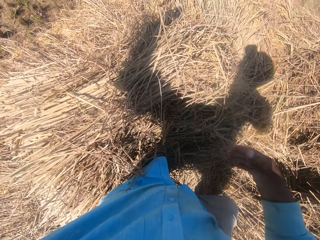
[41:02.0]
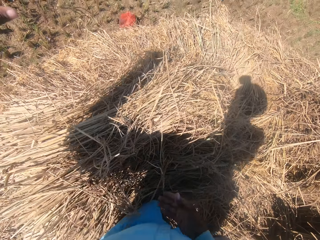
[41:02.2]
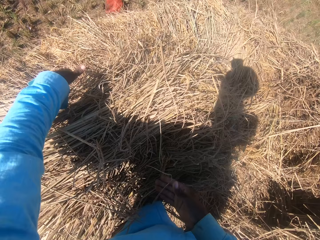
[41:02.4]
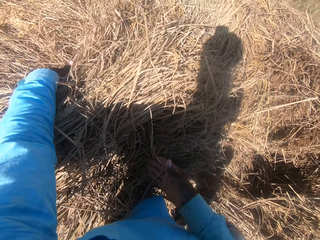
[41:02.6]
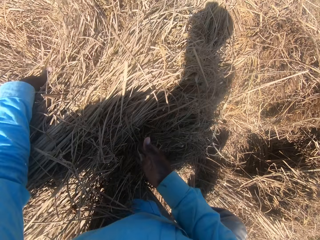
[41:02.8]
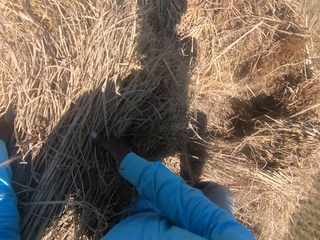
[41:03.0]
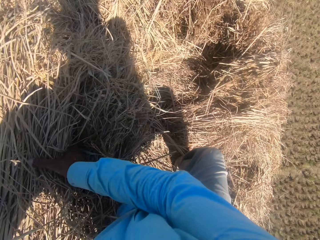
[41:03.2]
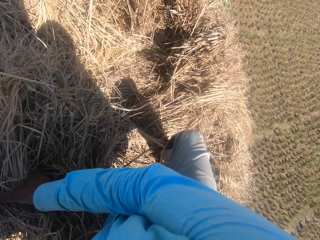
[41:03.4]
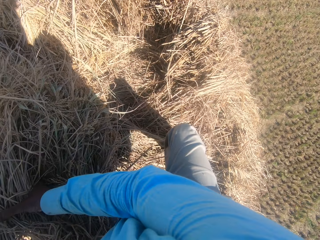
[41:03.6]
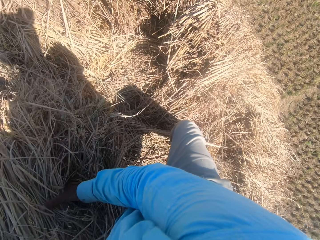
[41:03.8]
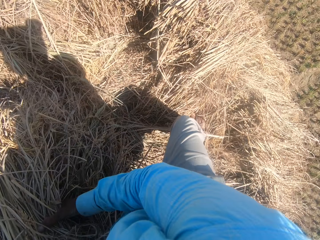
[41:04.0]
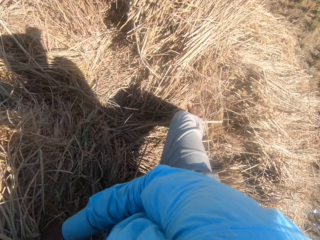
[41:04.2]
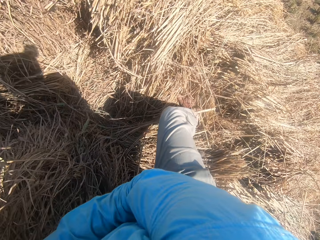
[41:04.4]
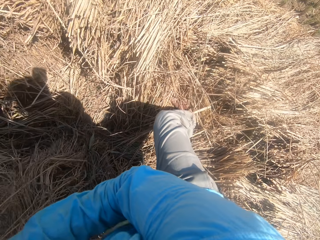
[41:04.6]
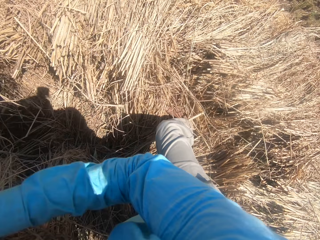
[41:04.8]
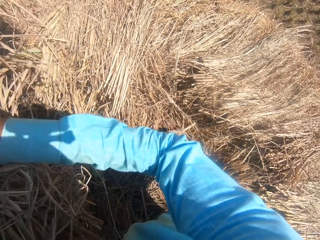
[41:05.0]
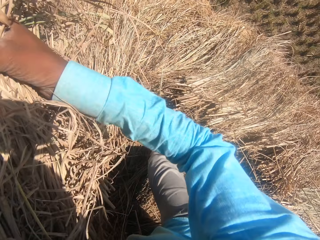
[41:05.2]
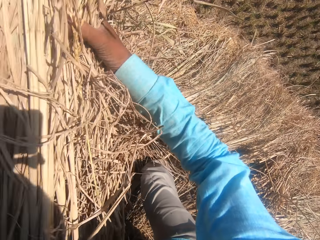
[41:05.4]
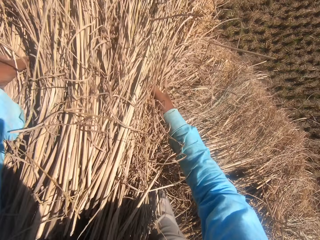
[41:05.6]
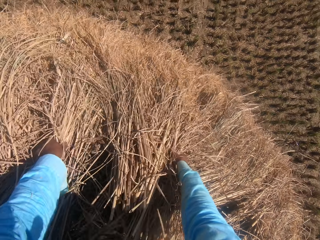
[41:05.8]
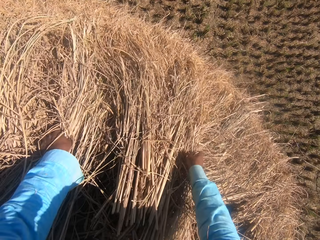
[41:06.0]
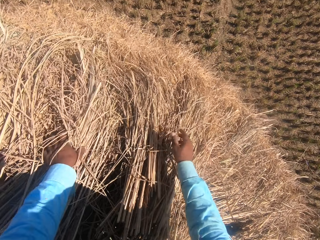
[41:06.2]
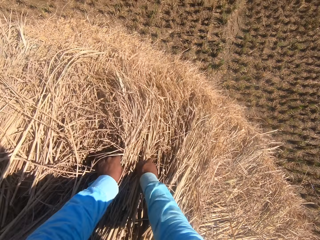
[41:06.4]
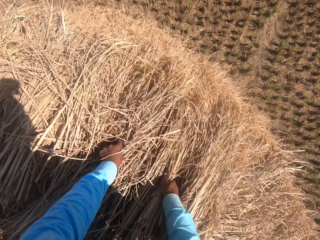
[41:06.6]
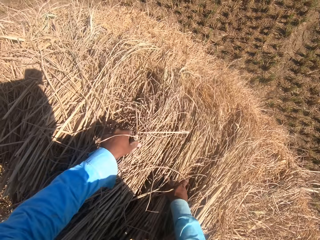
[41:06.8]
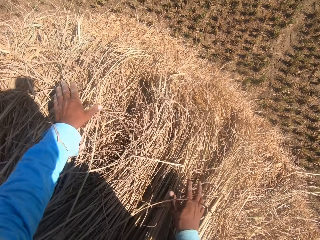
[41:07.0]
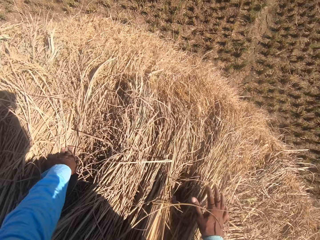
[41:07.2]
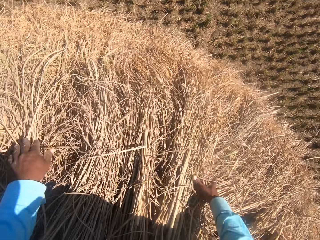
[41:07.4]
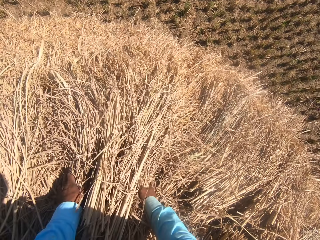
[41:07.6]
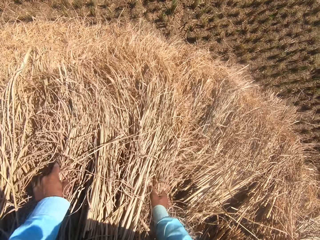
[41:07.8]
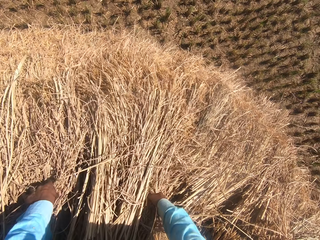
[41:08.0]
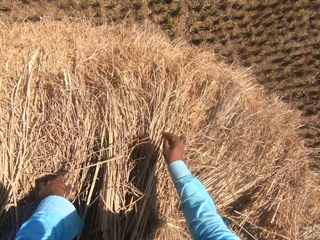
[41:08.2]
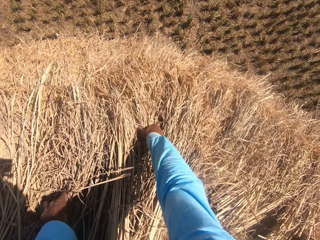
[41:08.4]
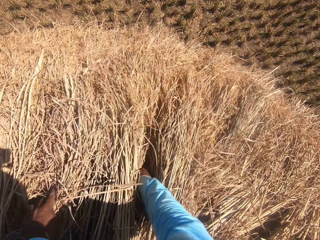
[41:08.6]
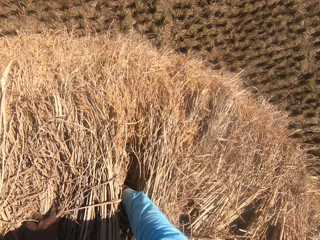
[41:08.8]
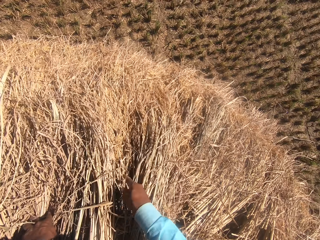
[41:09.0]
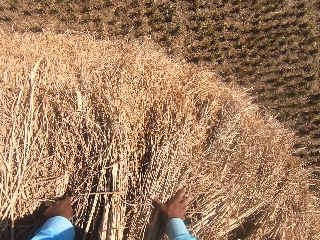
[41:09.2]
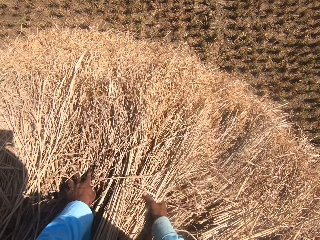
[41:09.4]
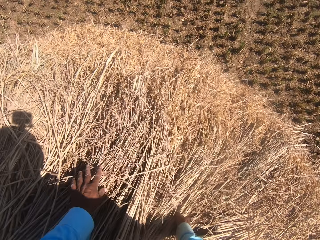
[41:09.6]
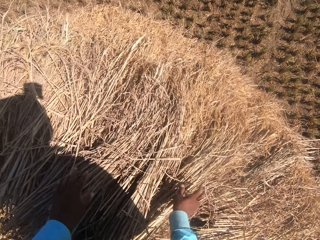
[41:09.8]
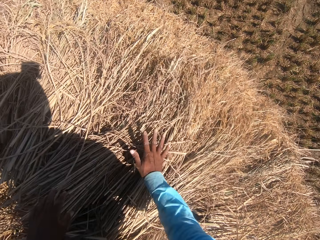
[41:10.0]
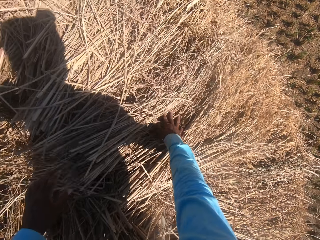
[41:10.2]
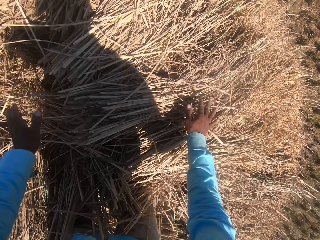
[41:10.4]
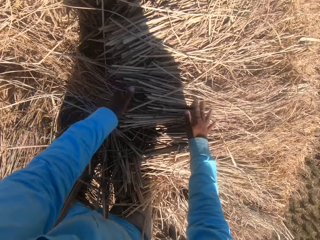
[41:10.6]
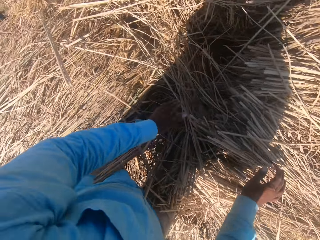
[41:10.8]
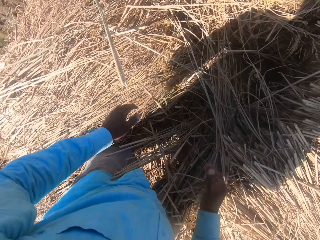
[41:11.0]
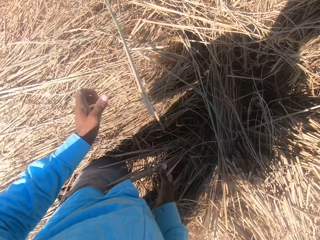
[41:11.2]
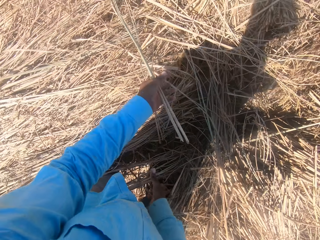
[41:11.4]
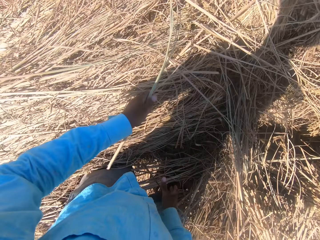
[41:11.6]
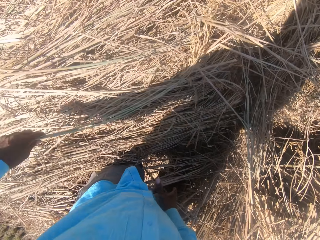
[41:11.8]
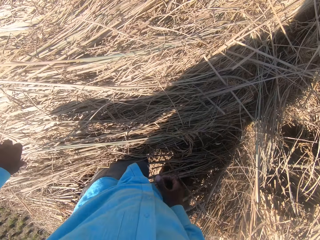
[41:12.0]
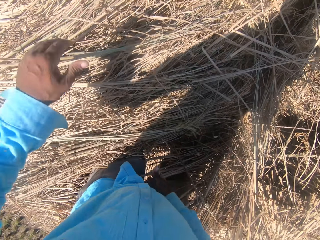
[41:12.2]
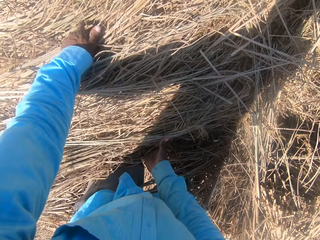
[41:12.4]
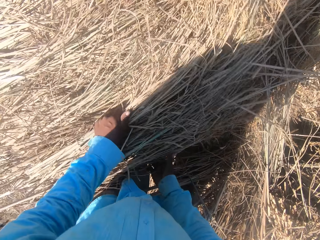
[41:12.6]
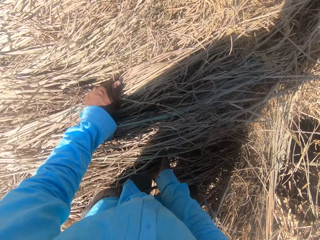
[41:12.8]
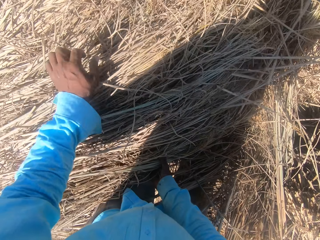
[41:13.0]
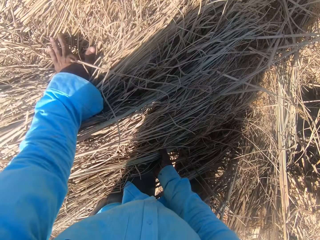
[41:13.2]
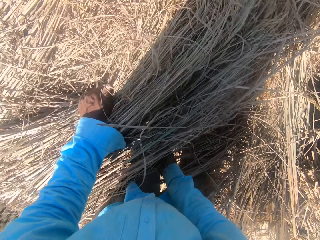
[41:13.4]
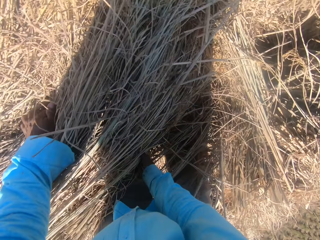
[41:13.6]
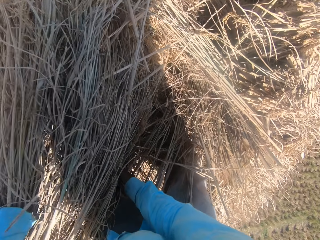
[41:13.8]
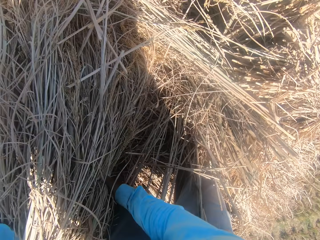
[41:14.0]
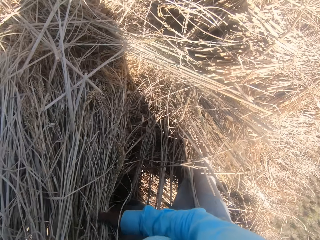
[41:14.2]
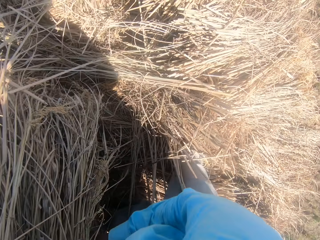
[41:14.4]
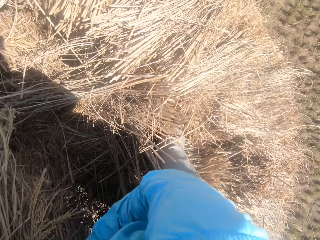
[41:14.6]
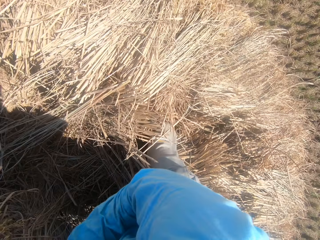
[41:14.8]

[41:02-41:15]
The camera wearer tosses the rope on the floor with his left hand. He picks grass. He moves the straw grass on the floor with his hands. He spreads the grass. He picks the grass.

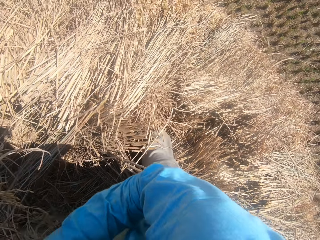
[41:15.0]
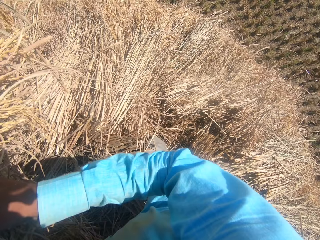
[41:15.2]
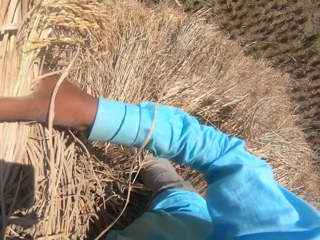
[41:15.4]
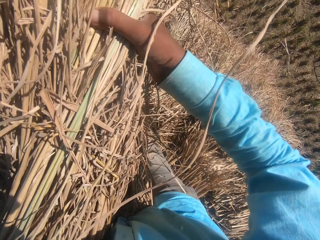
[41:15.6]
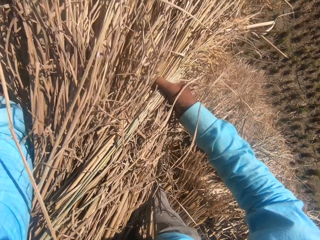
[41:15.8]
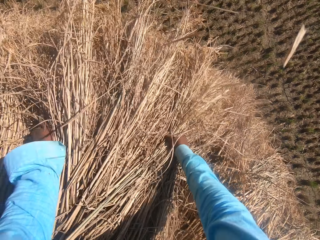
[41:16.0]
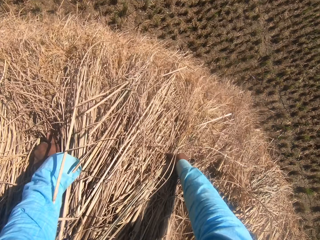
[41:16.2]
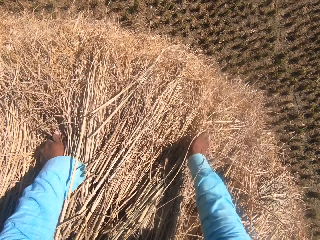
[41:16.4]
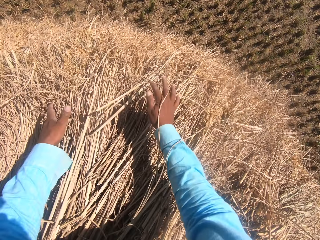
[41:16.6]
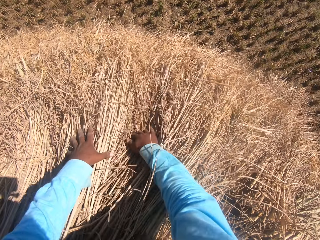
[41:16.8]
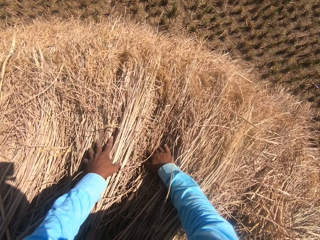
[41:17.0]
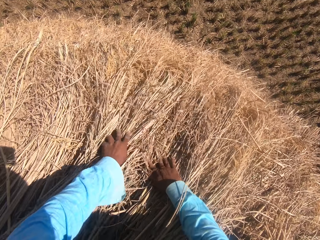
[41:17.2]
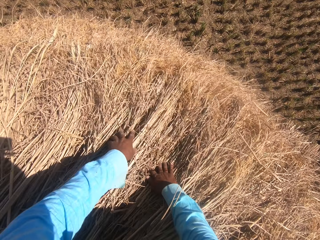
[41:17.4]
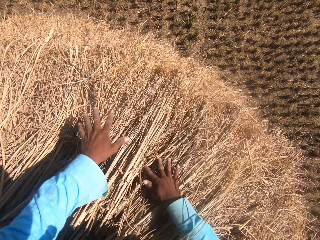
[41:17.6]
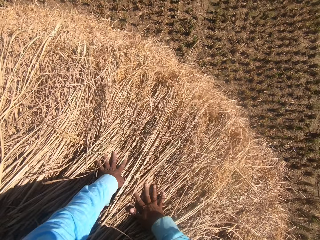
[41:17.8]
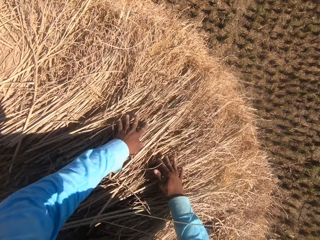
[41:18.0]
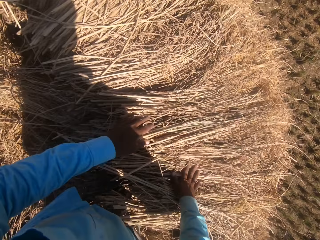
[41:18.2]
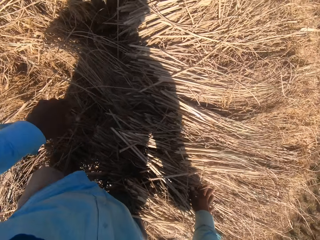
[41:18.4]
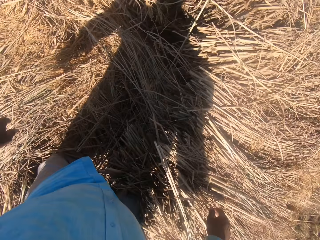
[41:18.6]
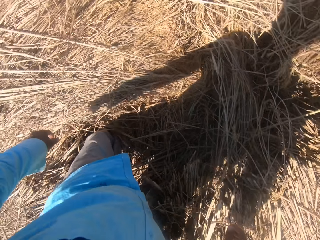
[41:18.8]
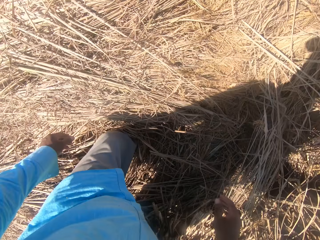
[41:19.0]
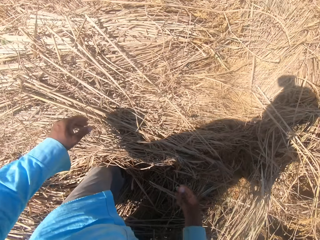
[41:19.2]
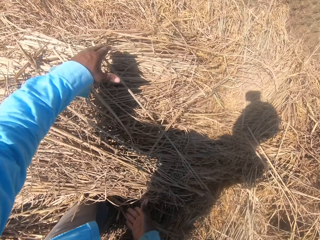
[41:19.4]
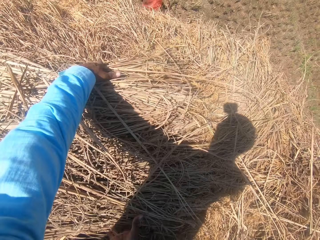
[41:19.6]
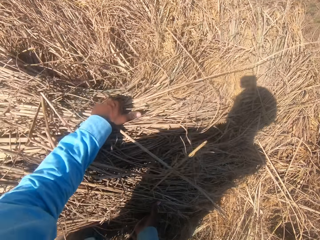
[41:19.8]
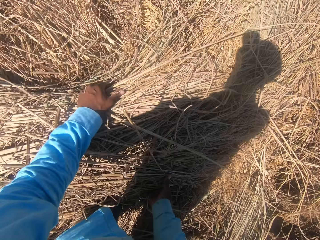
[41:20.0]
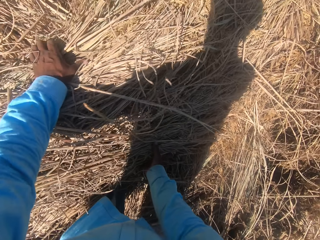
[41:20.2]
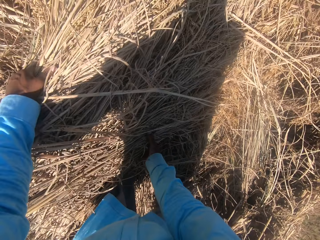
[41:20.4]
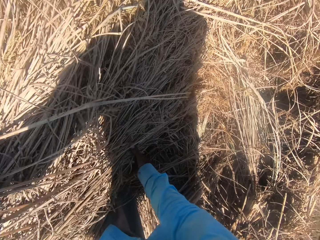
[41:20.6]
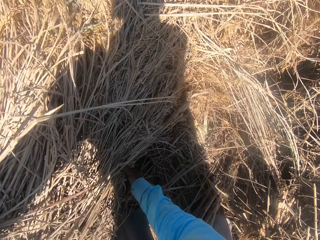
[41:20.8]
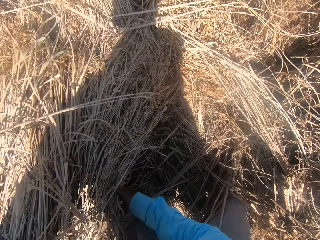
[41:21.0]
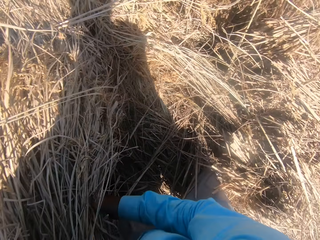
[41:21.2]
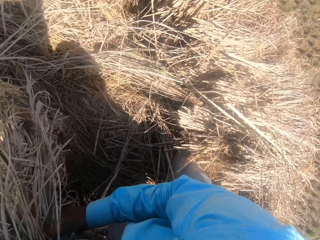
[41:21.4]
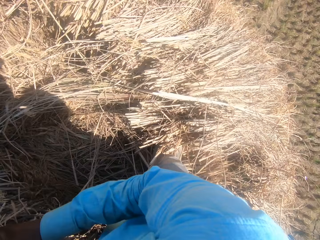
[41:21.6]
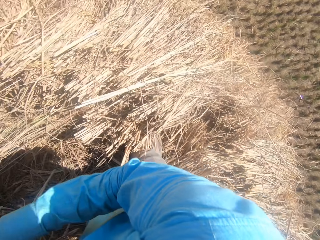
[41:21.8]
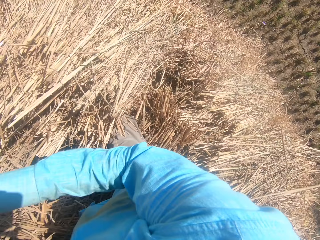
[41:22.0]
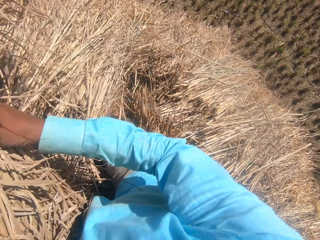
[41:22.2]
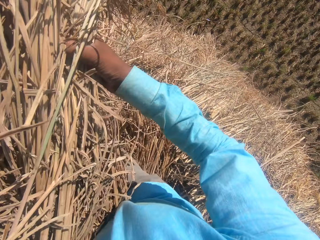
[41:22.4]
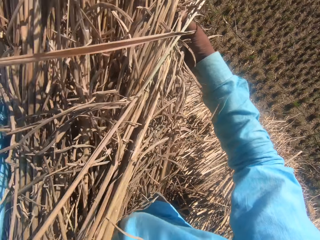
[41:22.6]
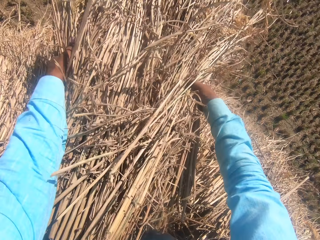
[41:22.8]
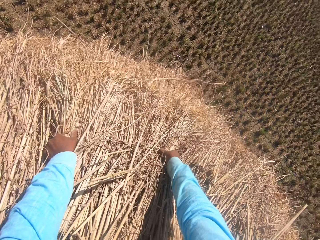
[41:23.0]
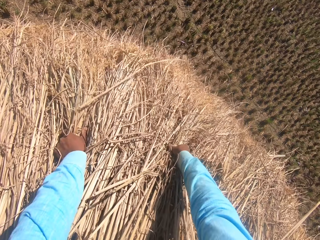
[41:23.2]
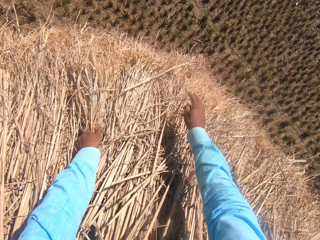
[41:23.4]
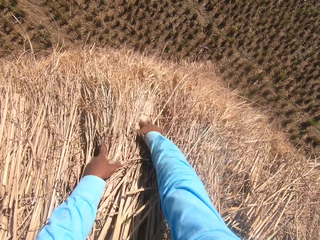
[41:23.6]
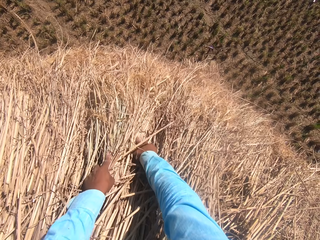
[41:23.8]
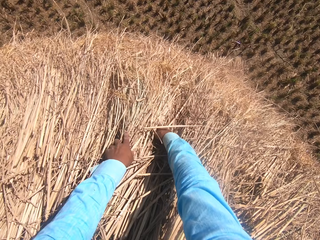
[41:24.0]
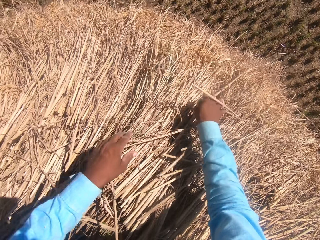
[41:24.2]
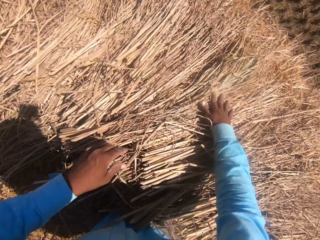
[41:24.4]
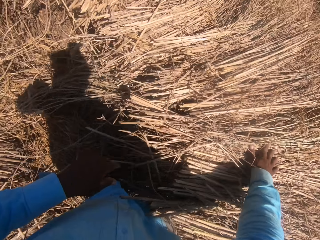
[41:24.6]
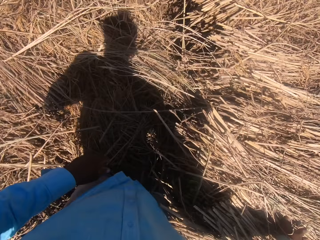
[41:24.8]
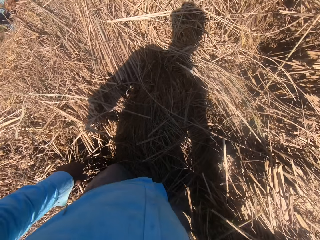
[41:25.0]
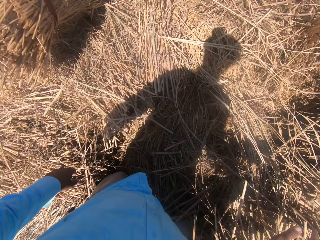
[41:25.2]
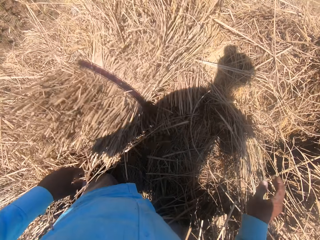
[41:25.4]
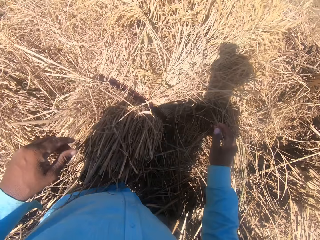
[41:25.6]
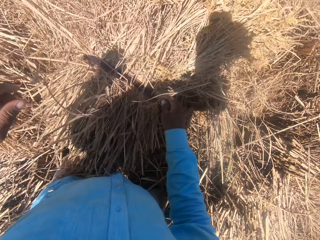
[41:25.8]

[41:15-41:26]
The camera wearer spreads grass. They pick the grass. They spread the grass.
